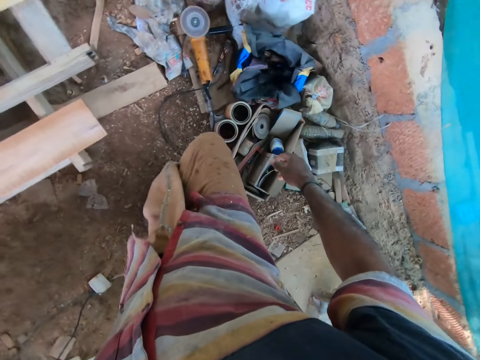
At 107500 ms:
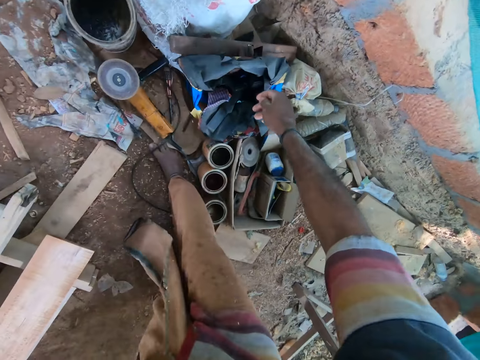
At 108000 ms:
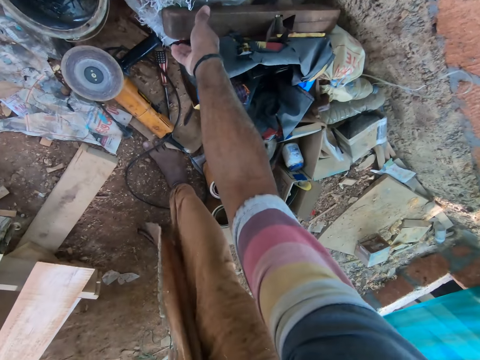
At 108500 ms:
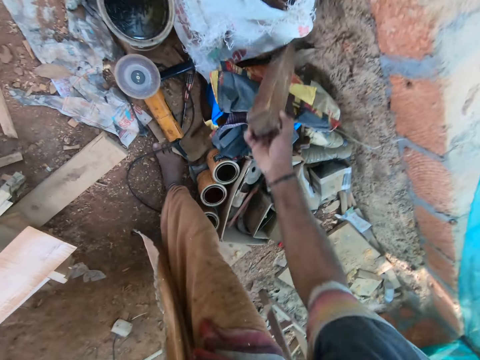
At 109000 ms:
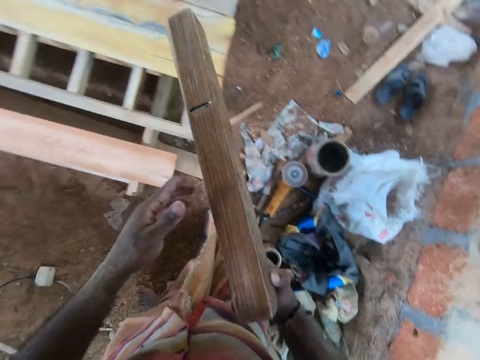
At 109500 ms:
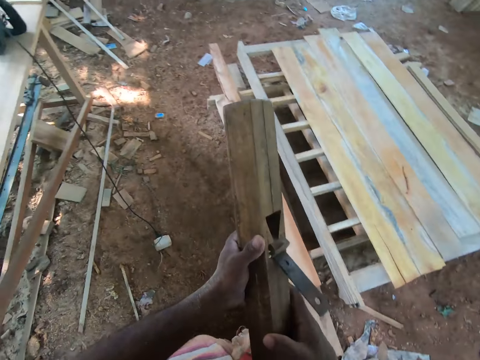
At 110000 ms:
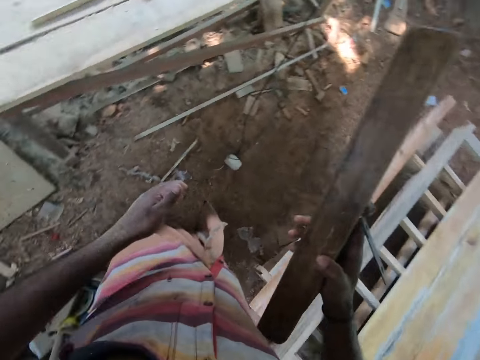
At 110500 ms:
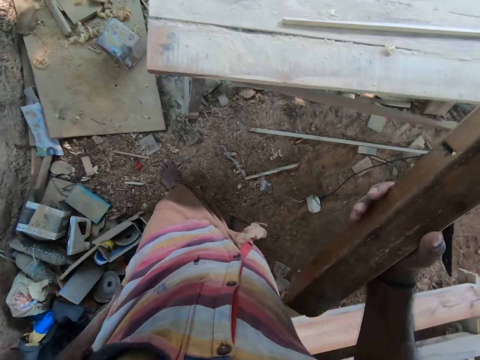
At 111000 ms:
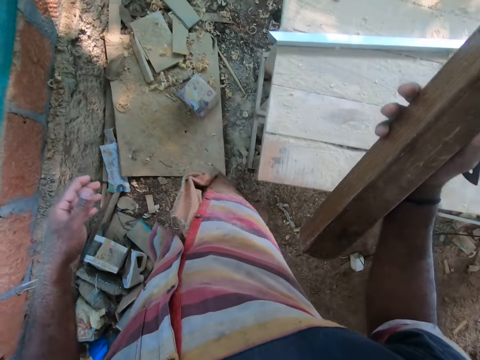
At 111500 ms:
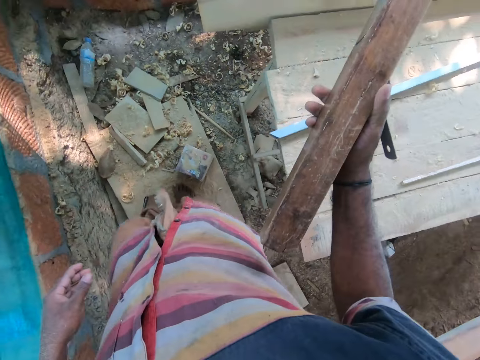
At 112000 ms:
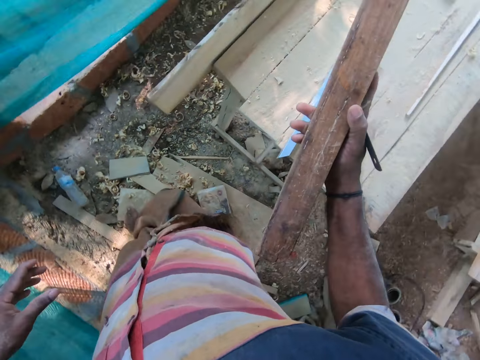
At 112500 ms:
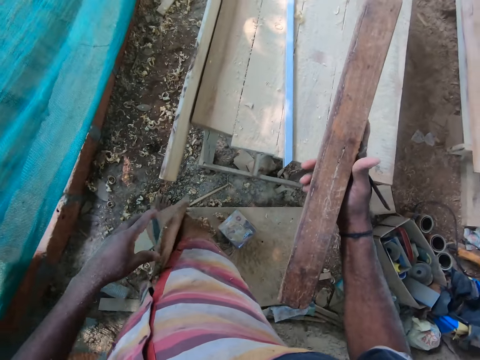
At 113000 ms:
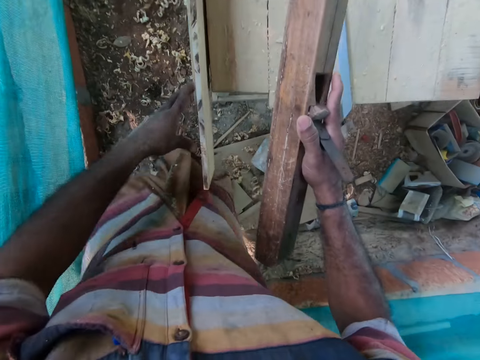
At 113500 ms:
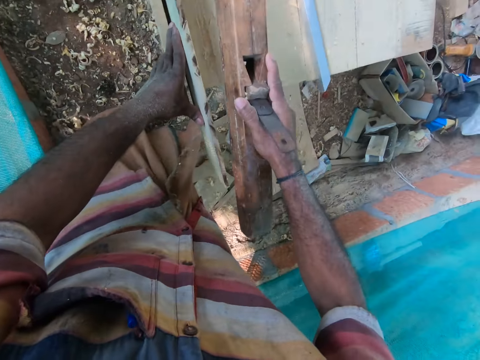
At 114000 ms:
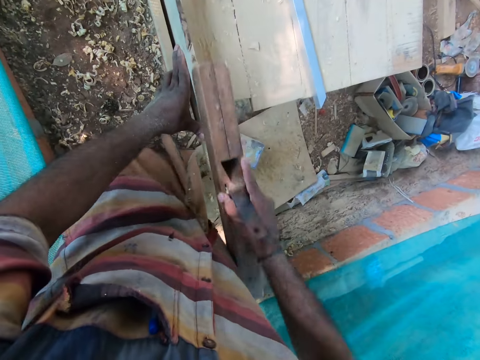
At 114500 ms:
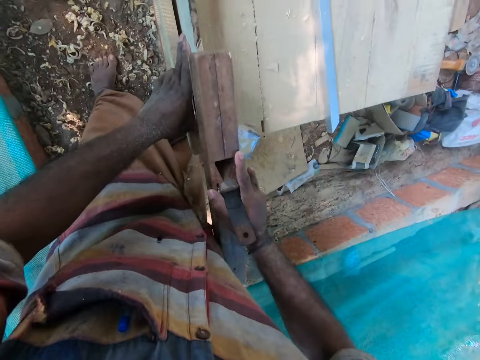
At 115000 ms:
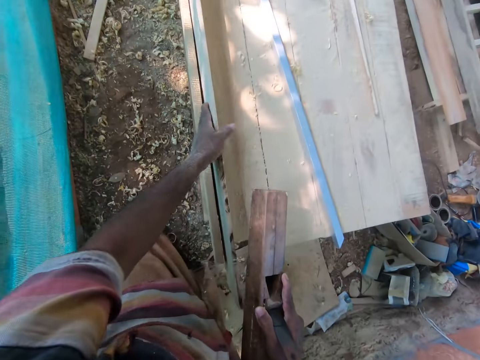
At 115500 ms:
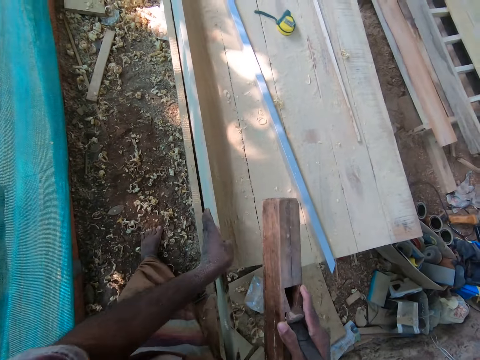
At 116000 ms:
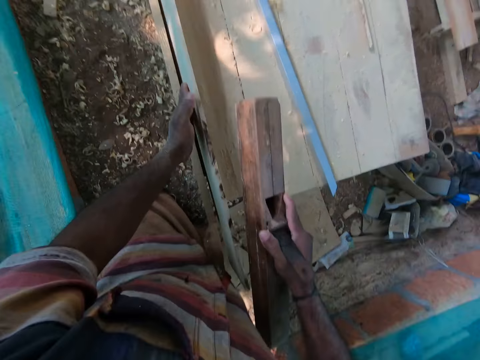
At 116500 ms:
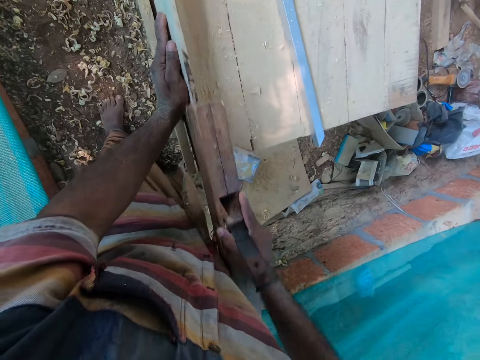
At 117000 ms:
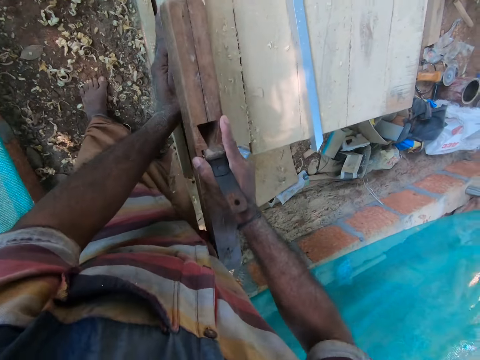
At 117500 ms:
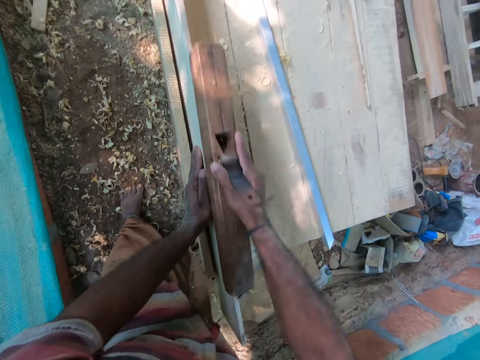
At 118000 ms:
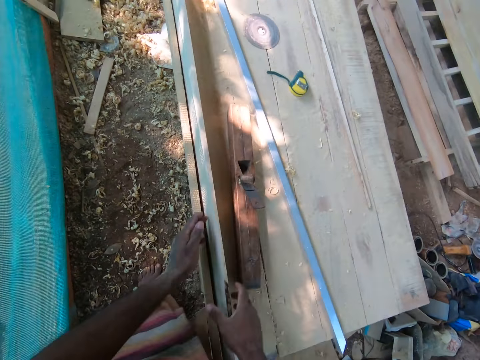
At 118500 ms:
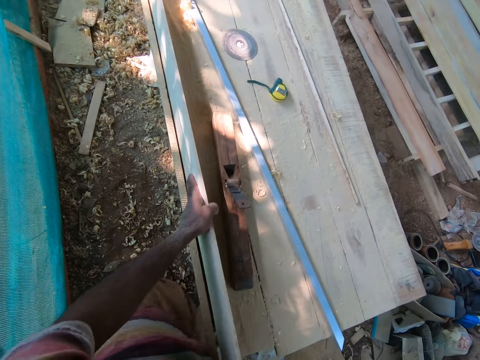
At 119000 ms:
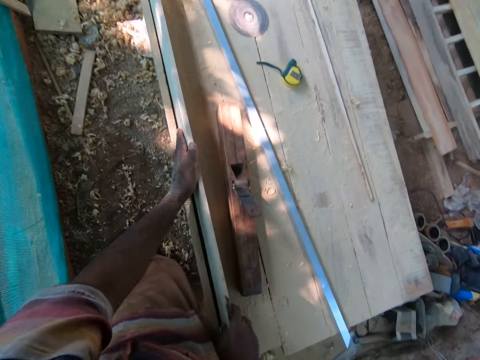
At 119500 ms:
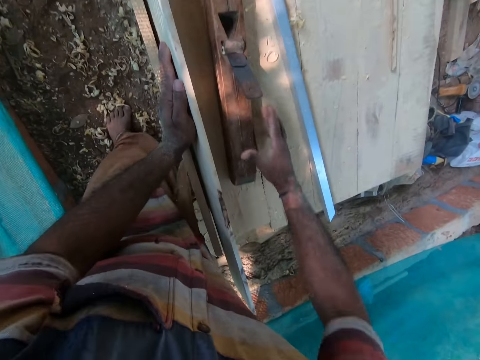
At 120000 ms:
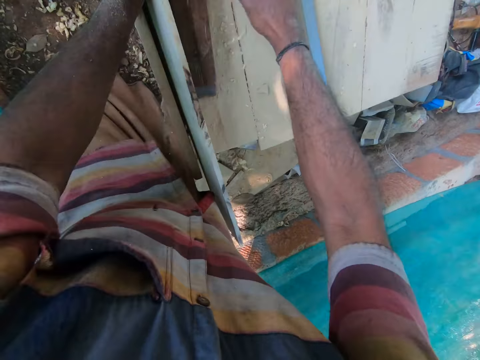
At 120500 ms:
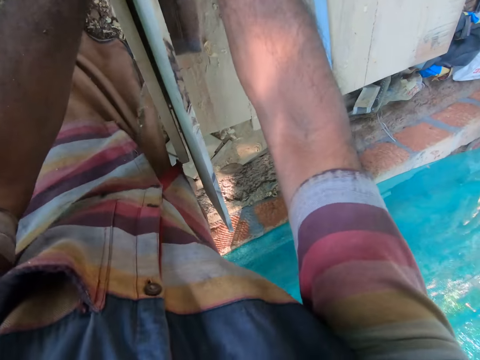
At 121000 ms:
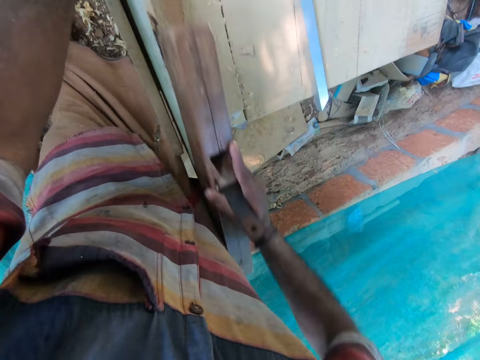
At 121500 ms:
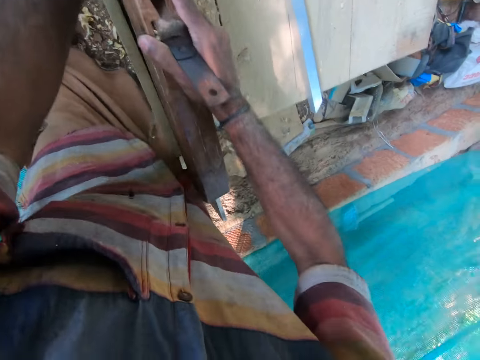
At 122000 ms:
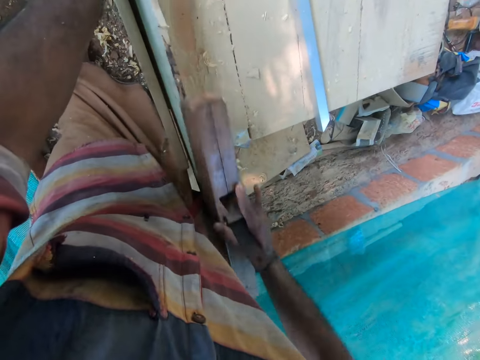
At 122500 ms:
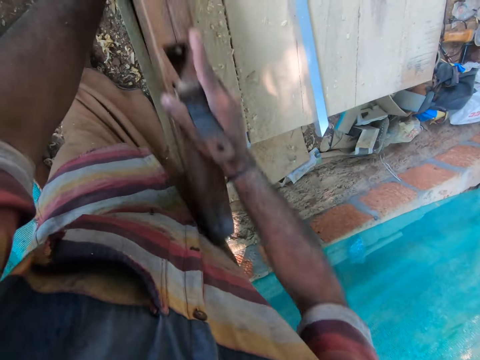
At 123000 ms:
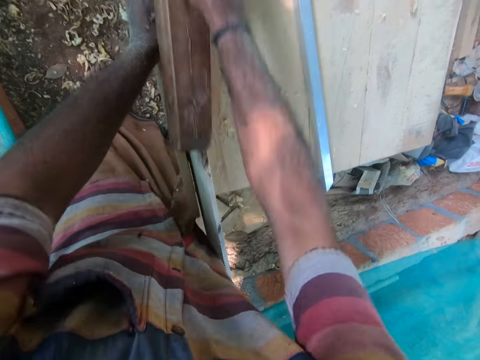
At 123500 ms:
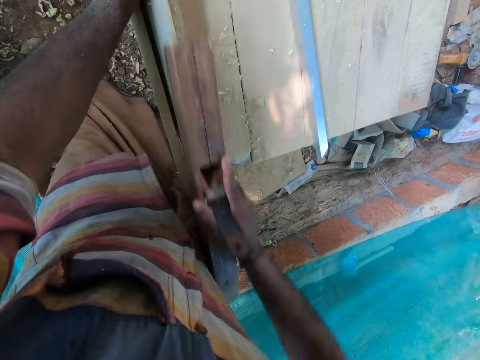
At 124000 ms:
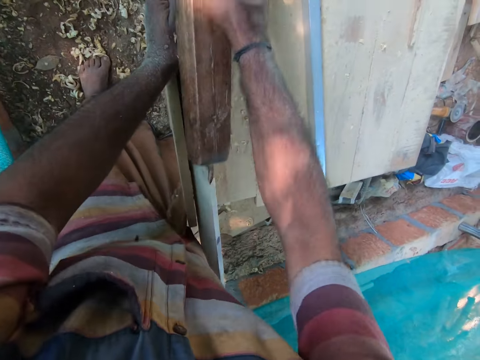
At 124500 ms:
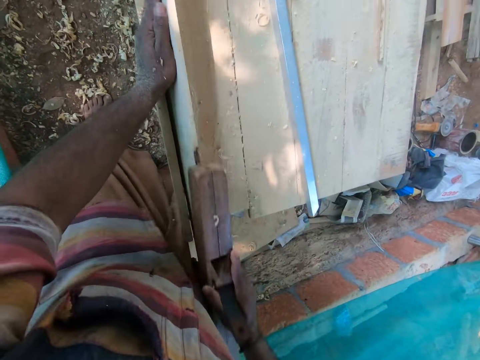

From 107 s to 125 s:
The camera wearer picks a timber or plank. He picks a block plane from a sack with his right hand. He holds the timber with both hands. He places his left hand on the plank. He smoothens the plank with the block plane in his right hand. He adjusts the plank on the work bench with his left hand. He smoothens the plank with the block plane in his right hand. He drops the block plane on the work bench with his right hand. He adjusts the plank on the work bench with both hands. He holds the timber. He picks the block plane from the work bench with his right hand. He smoothens the plank with the block plane in his right hand.

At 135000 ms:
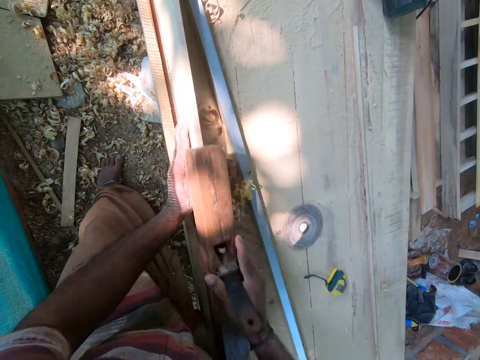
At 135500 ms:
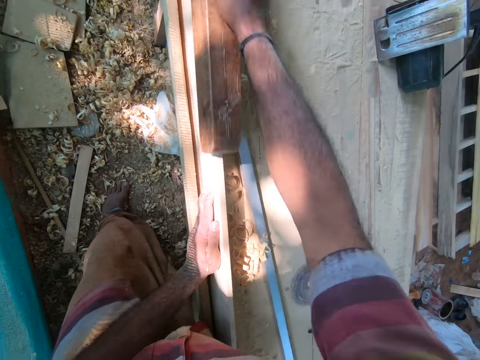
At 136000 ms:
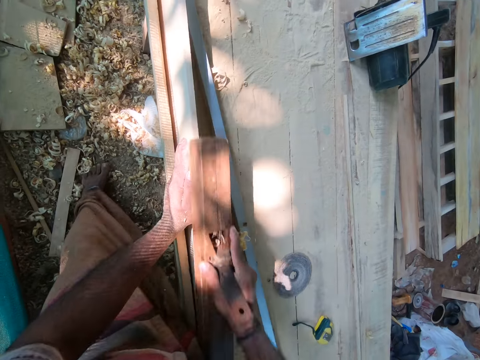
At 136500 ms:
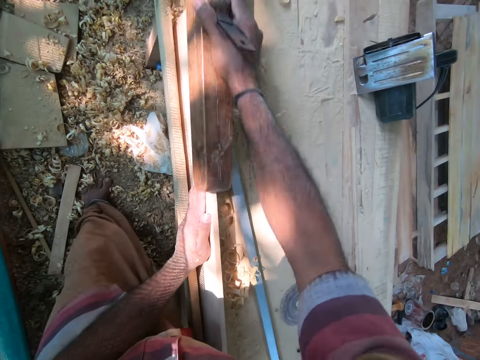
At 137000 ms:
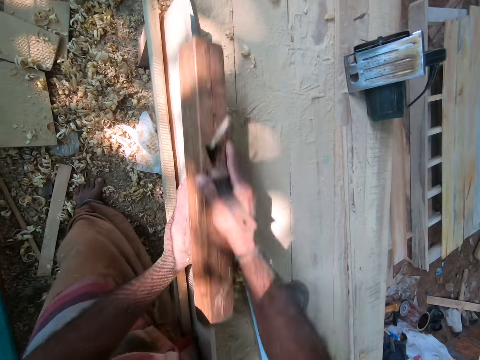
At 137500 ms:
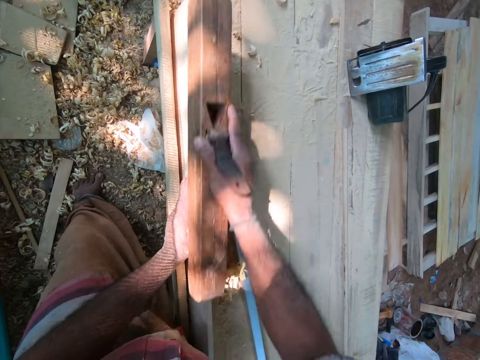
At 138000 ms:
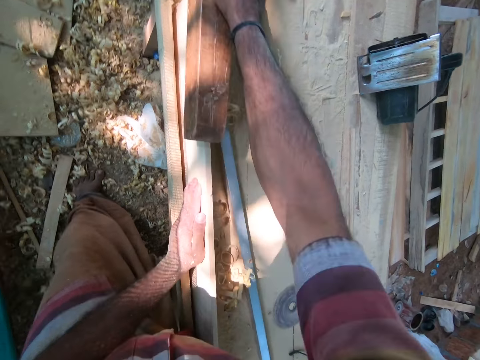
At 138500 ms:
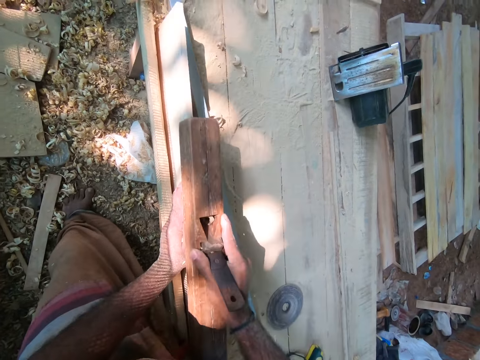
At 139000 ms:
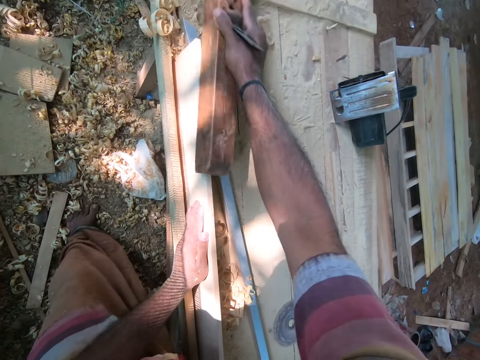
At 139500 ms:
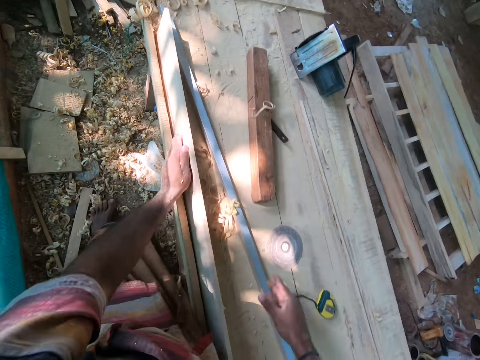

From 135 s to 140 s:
The camera wearer drops the block plane on the work bench with his right hand.

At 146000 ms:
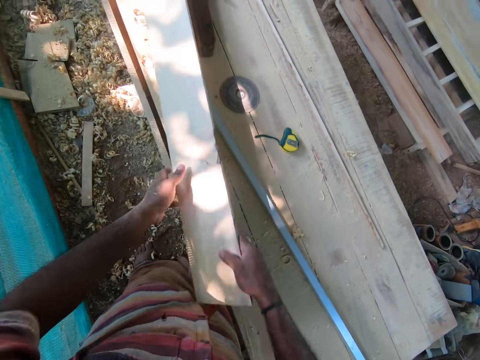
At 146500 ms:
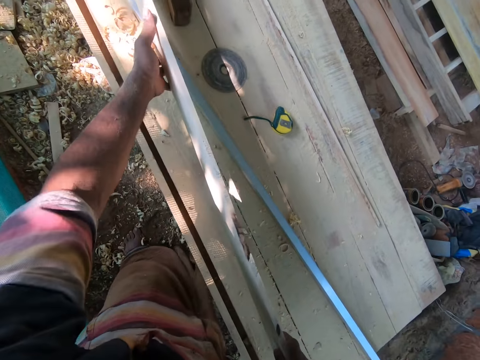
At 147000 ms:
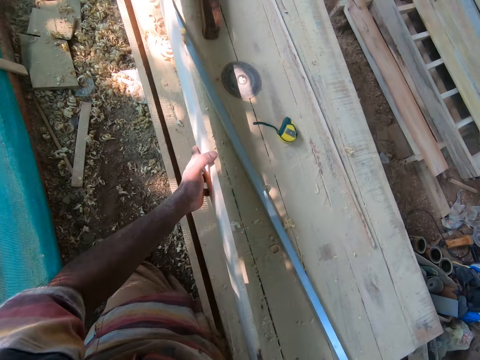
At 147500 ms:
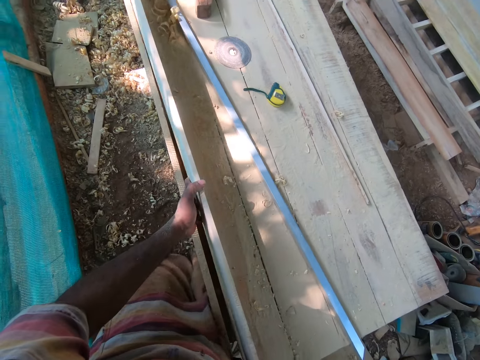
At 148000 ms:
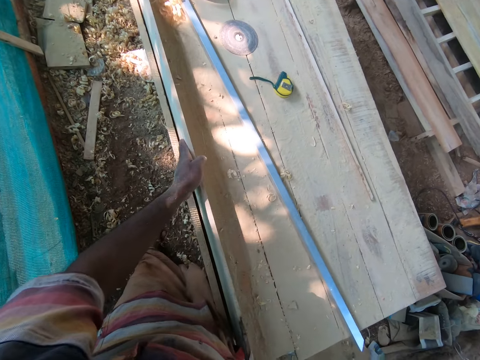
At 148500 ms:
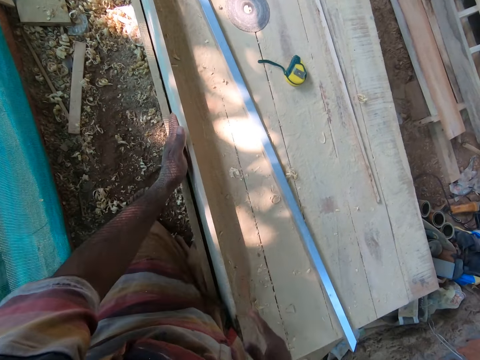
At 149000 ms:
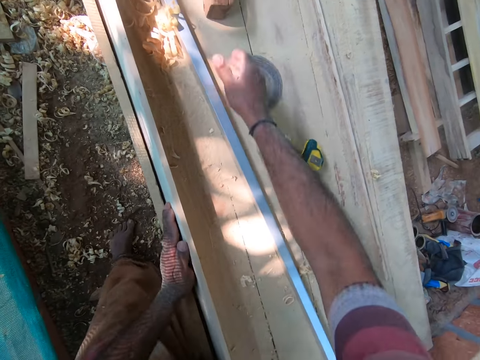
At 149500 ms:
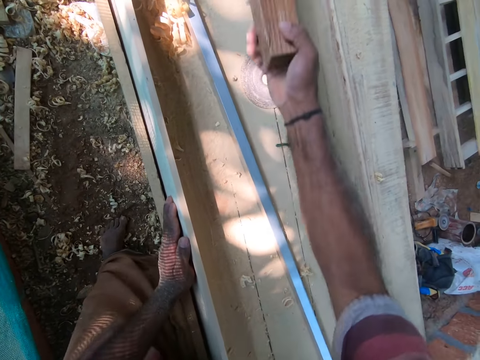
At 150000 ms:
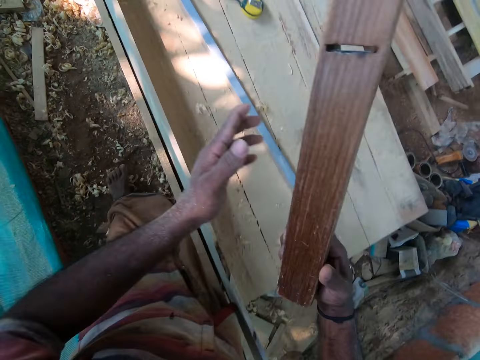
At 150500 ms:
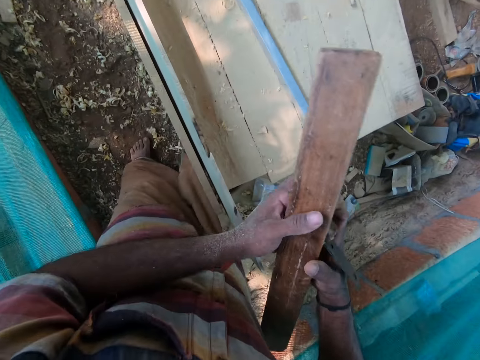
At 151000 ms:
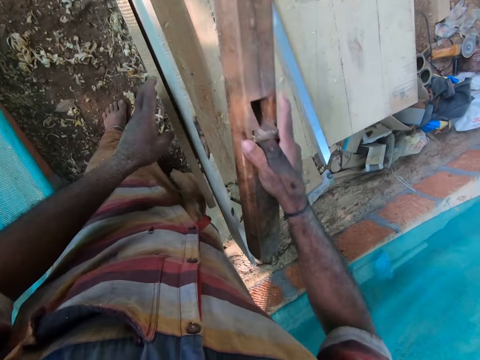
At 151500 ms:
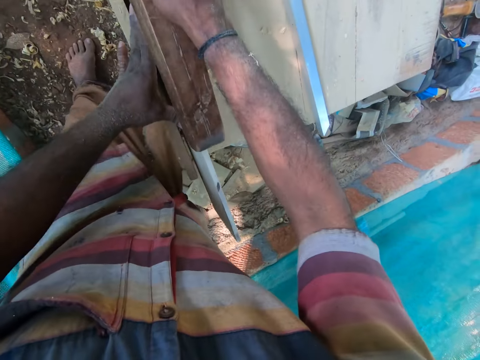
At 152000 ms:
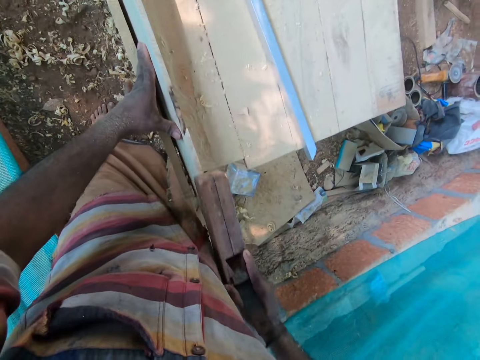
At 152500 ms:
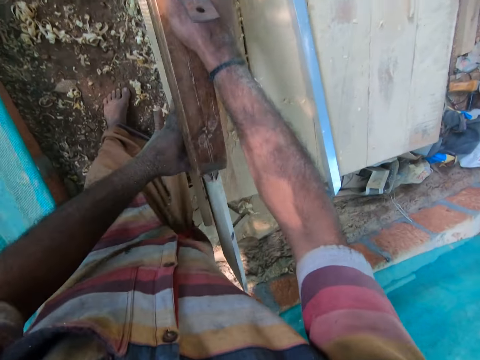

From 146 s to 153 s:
The camera wearer pulls the timber. He fixes the plank on the work bench with both hands. He picks the block plane from the work bench with his right hand. He places his left hand on the plank. He smoothens the plank with the block plane in his right hand.
